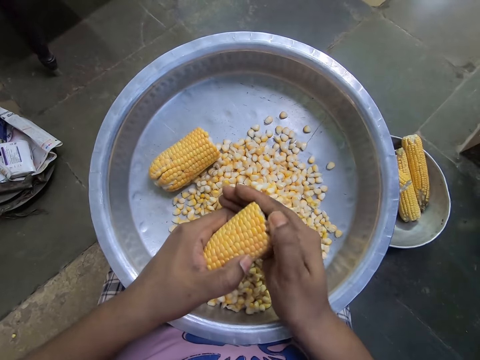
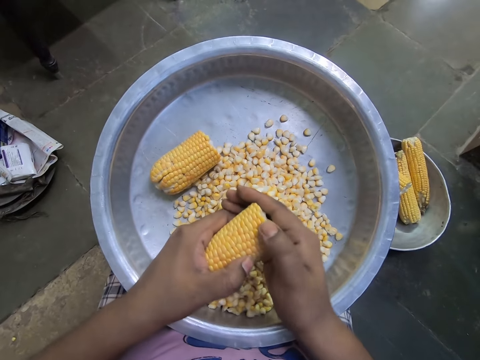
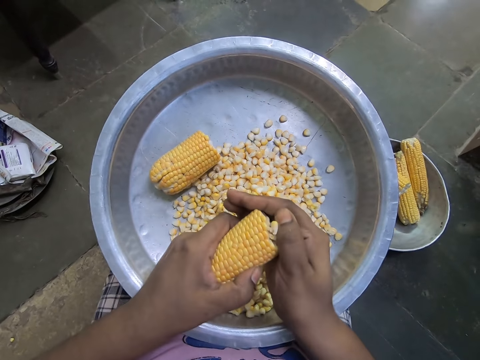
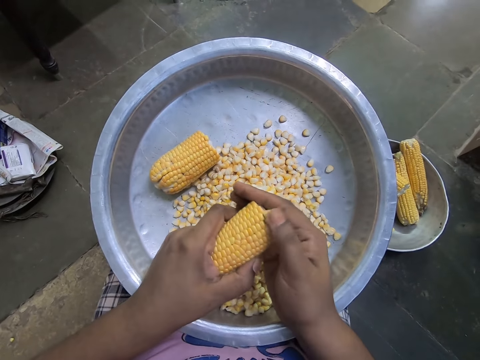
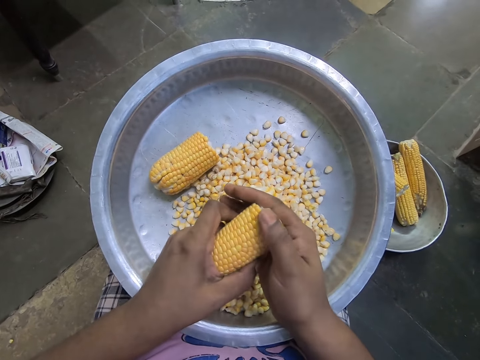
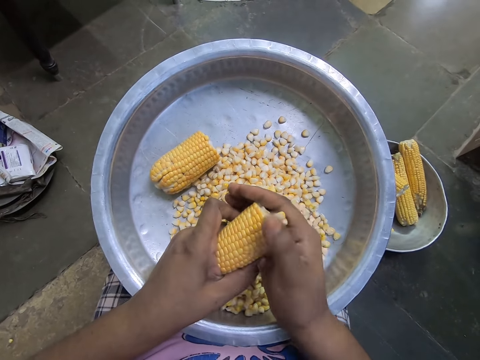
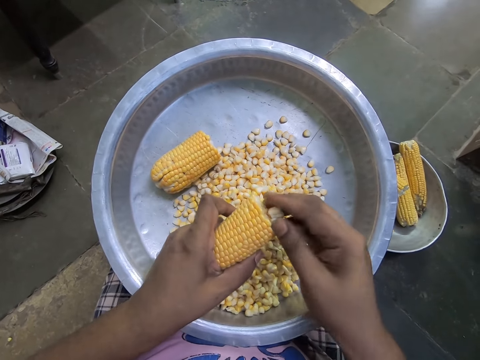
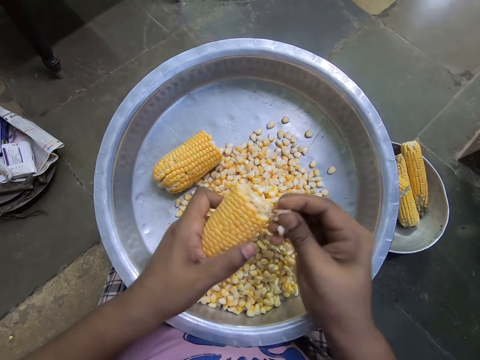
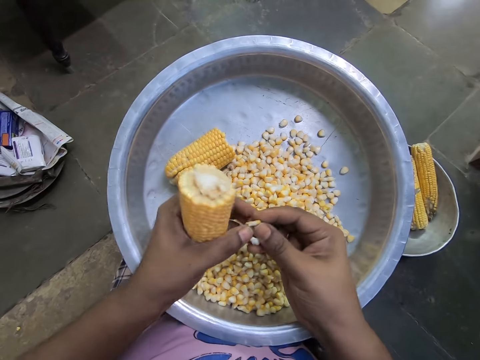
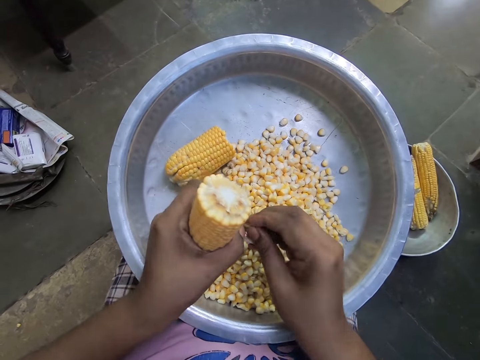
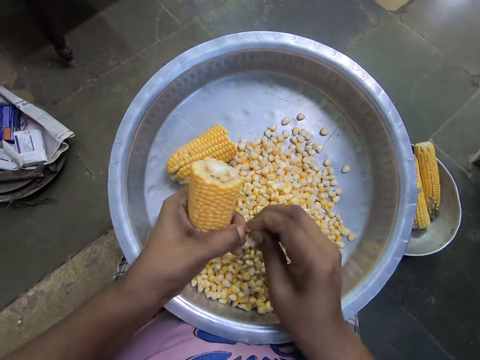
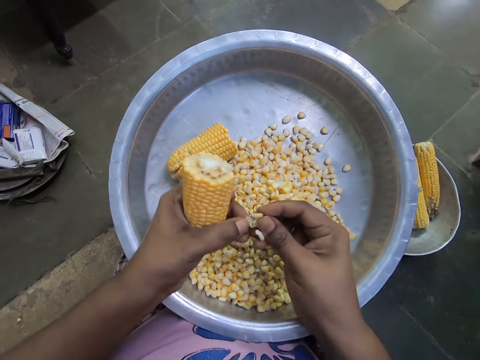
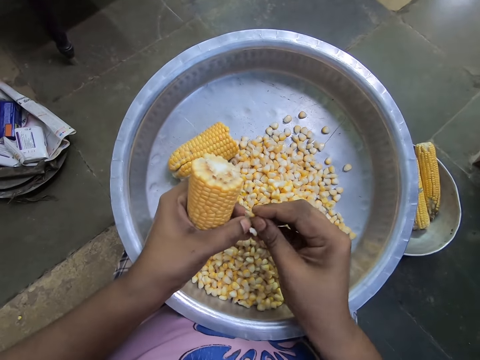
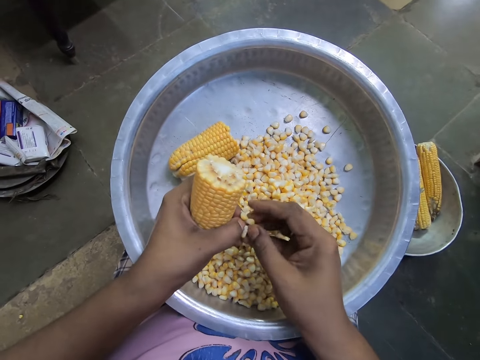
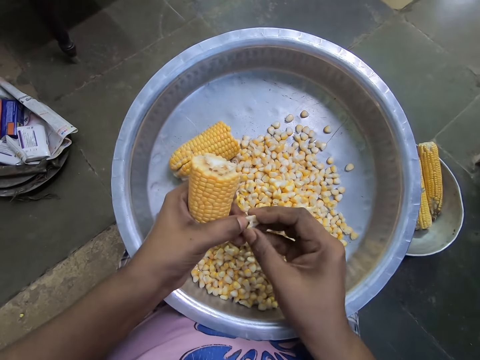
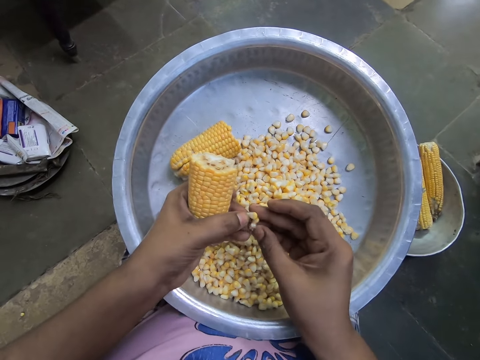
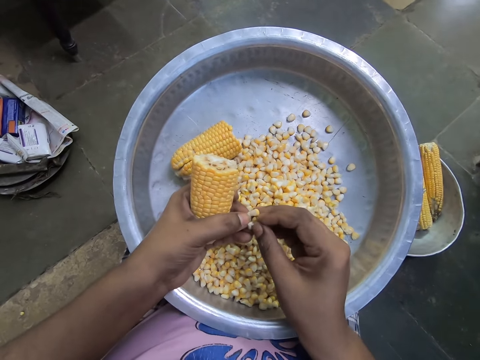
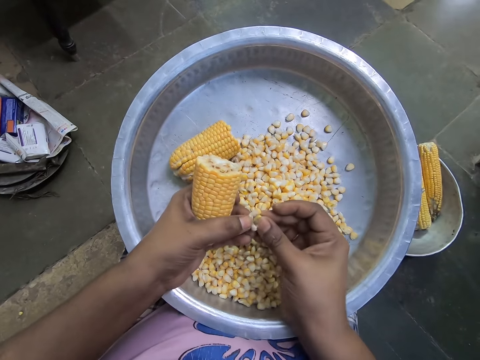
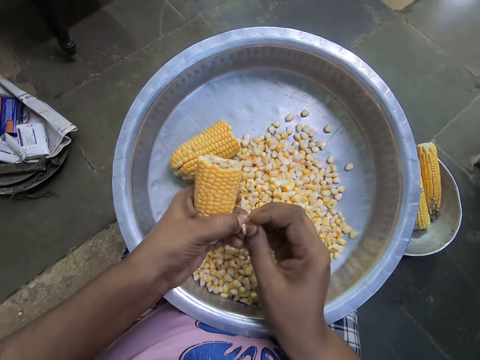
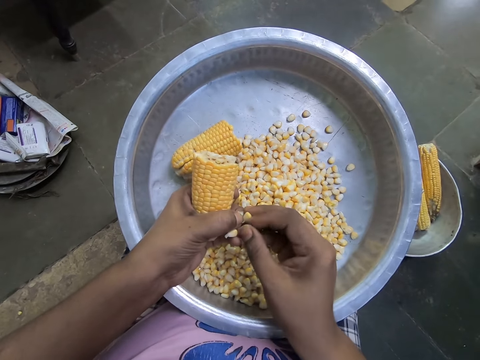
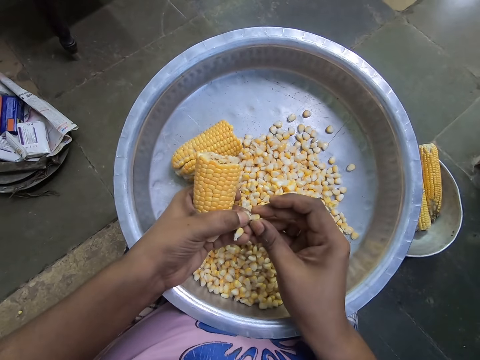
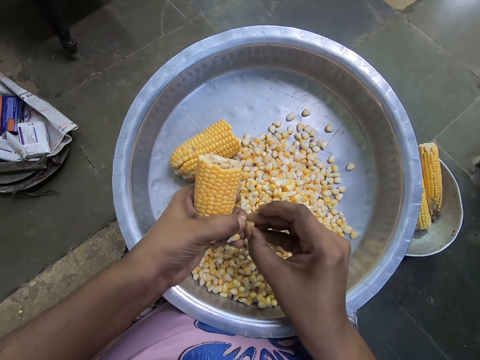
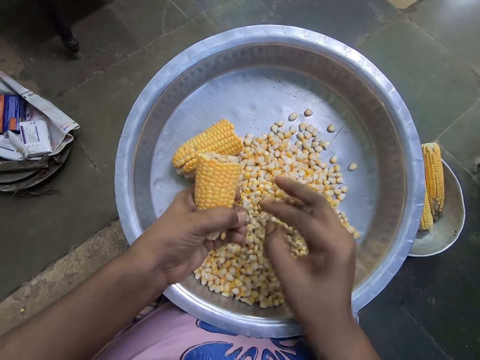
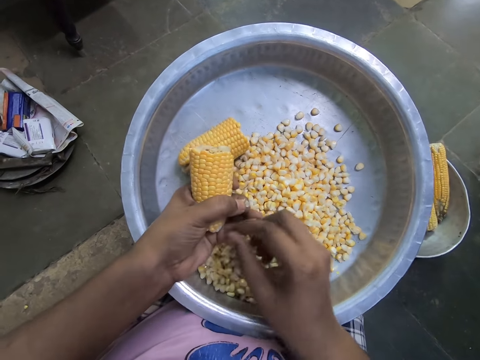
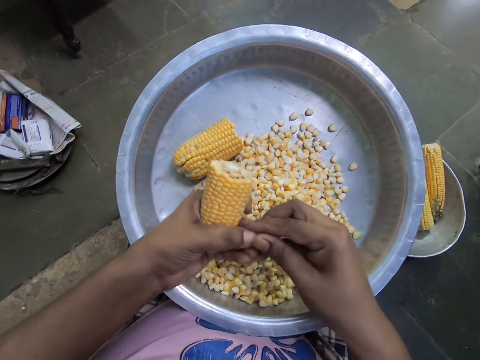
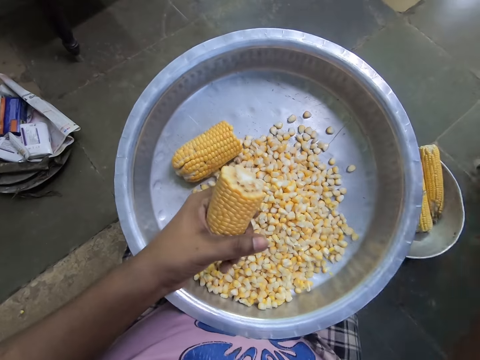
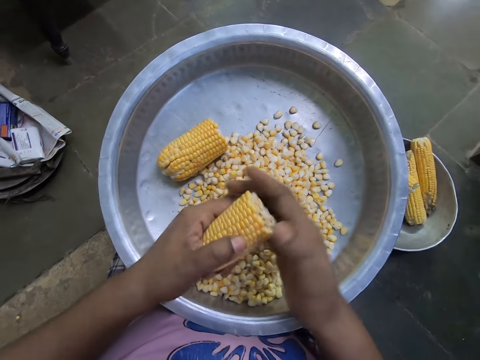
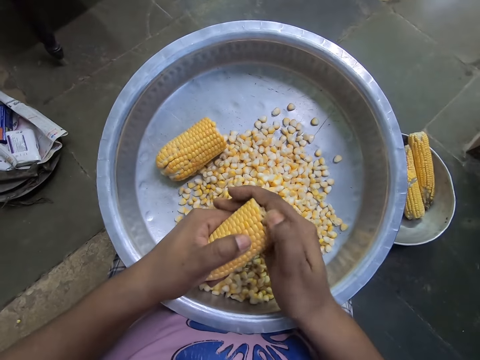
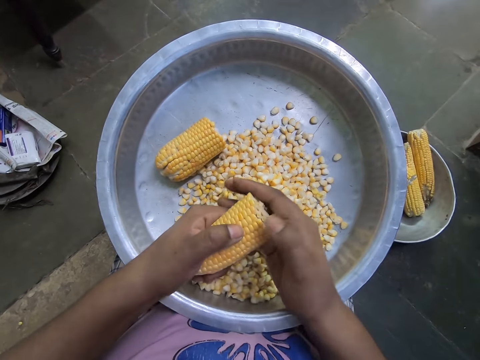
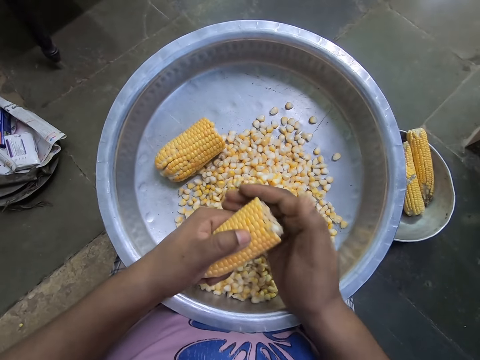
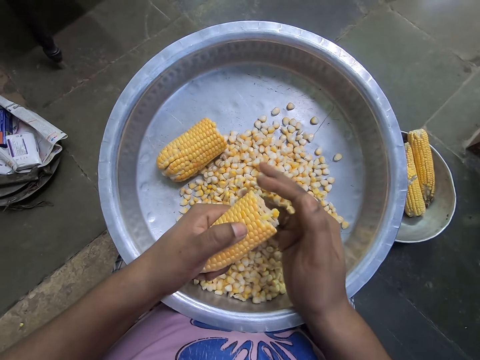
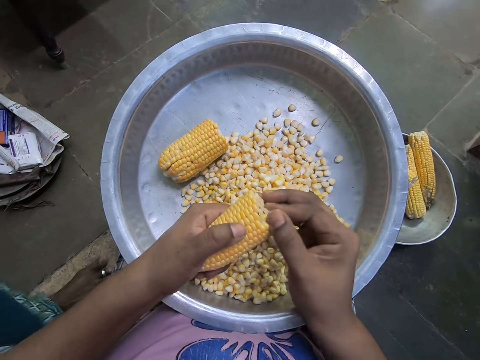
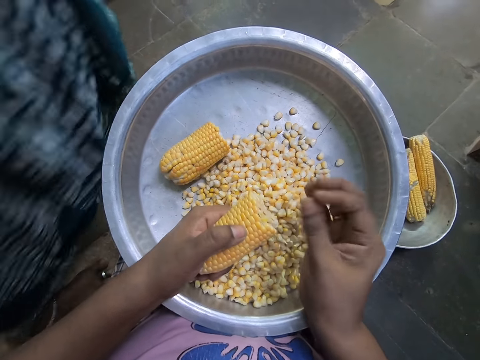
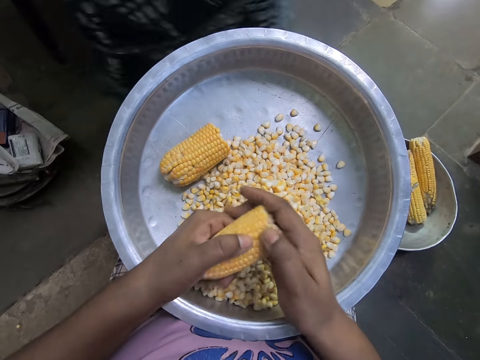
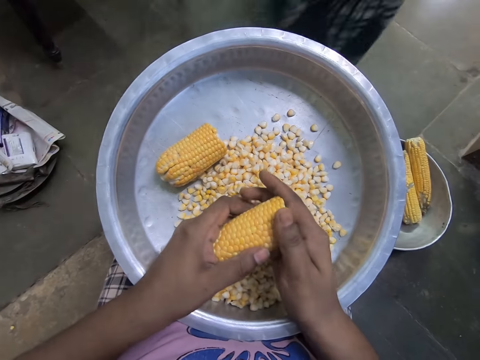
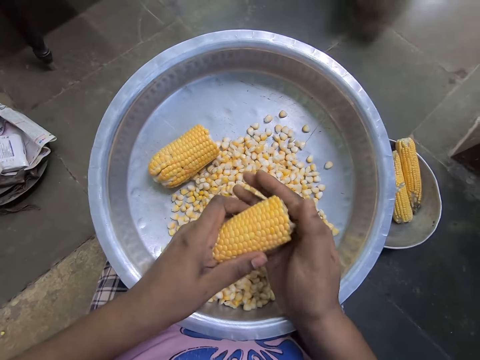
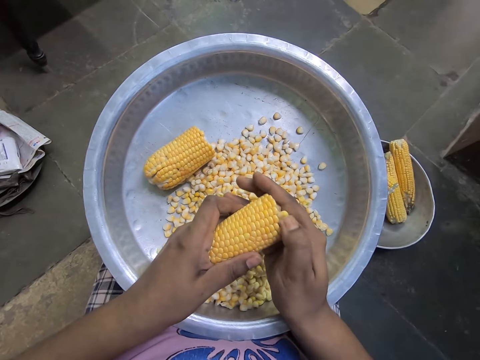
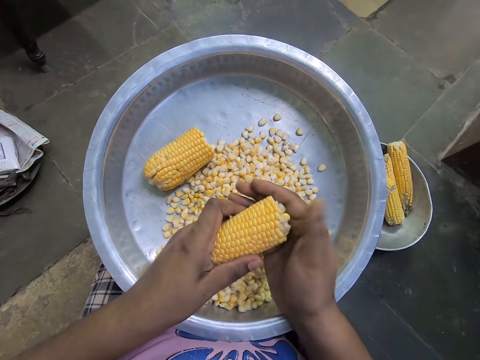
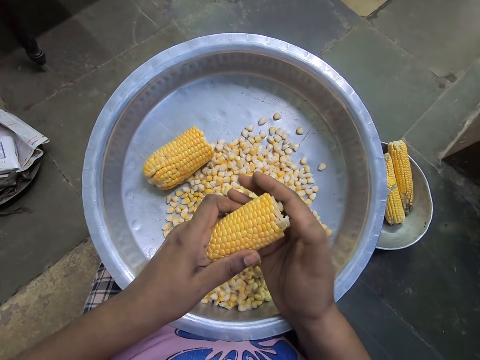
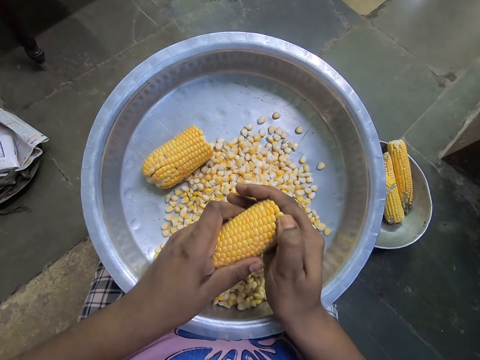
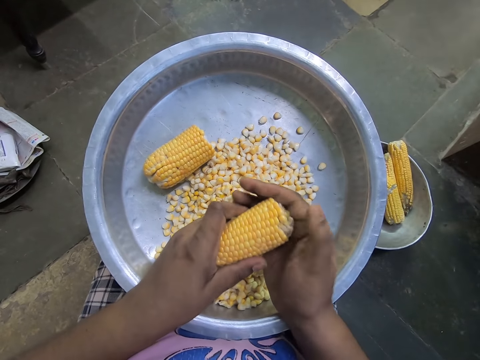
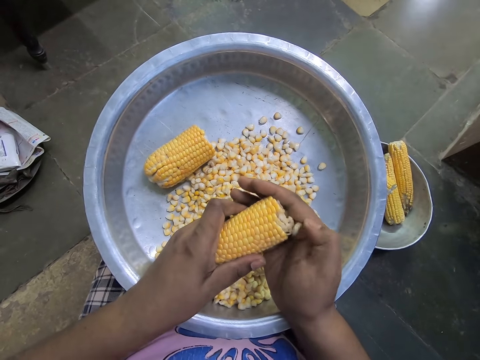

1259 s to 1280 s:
The camera wearer picks a grain off the corn in her left hand with her right hand. She peels the grain with her hands into the bowl on her lap. She removes a corn tip with a hand. She picks the leftover grain from her left hand with her right hand. She throws the leftover grain in her right hand into the bowl on the floor. She peels the grains off the corn in her left hand into the bowl on her lap with her right hand.

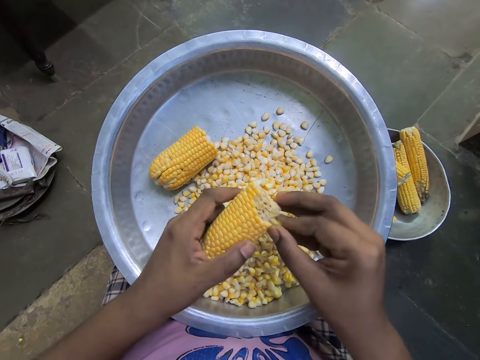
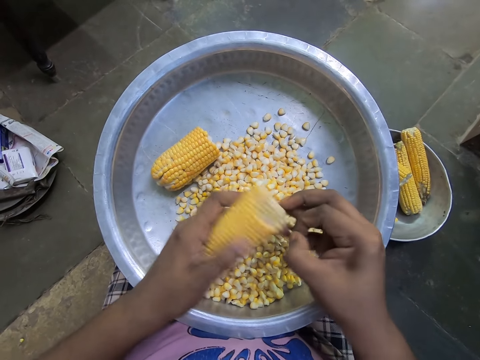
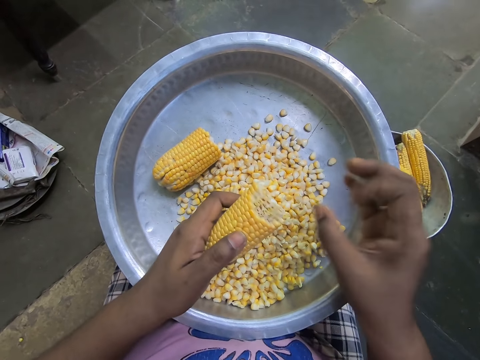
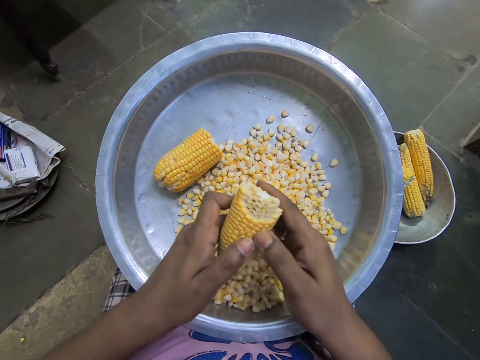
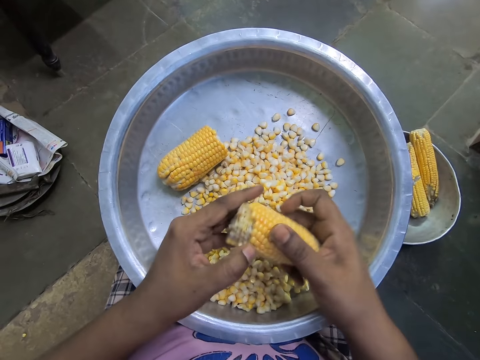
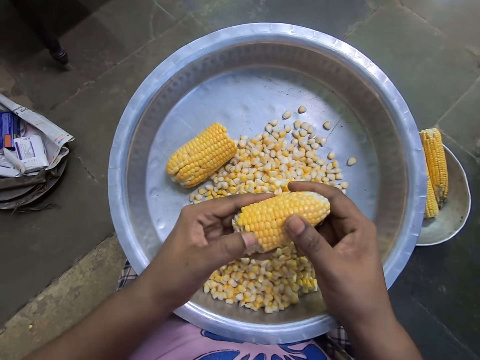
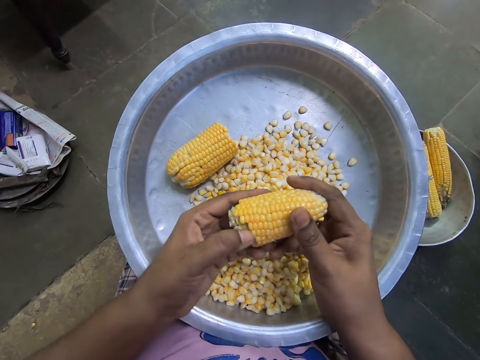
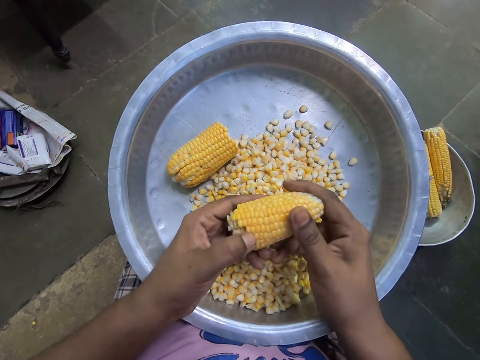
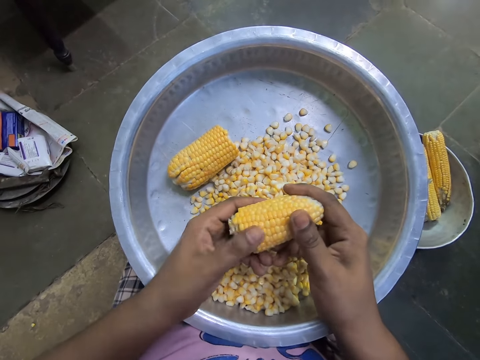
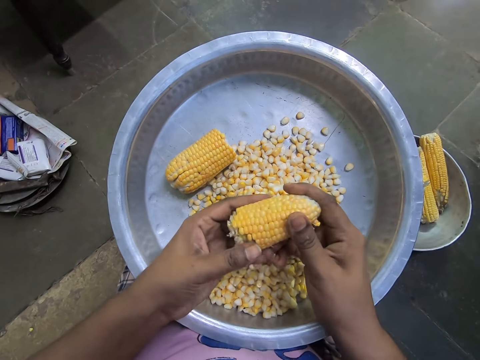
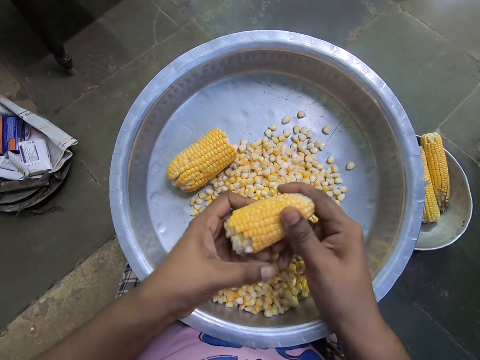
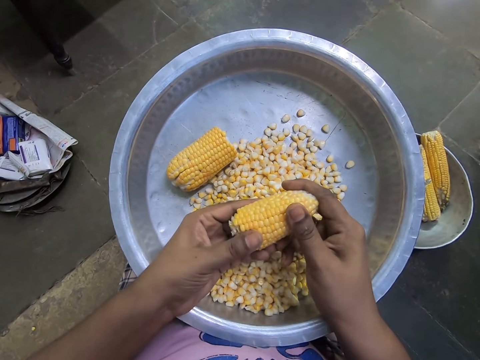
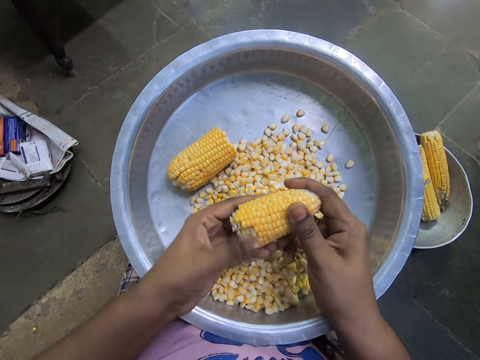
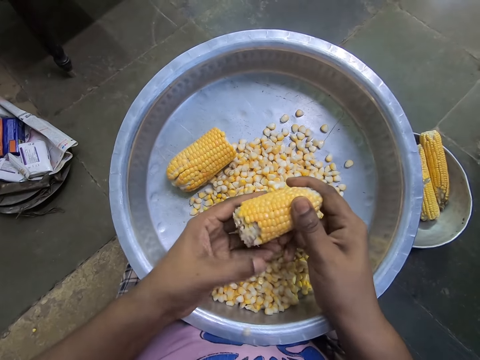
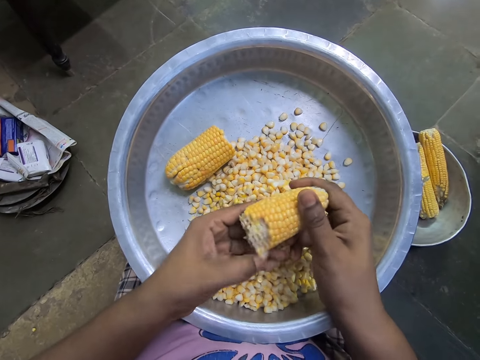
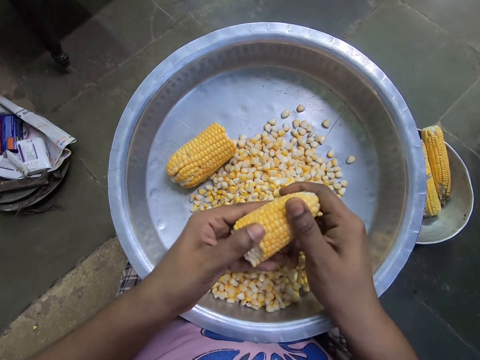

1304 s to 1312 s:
The camera wearer turns the corn in her hands. She peels the grains off the corn in her right hand into the bowl on her lap with her left hand.
